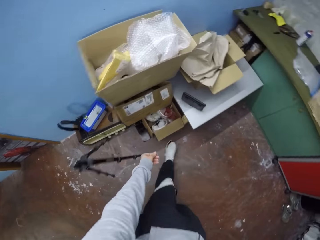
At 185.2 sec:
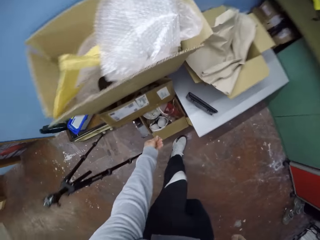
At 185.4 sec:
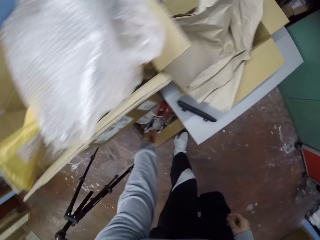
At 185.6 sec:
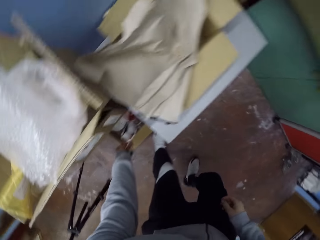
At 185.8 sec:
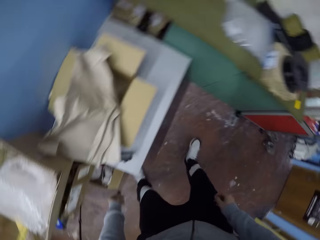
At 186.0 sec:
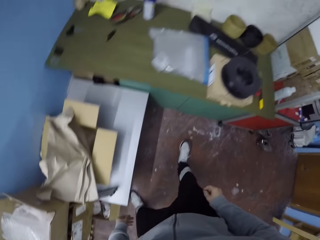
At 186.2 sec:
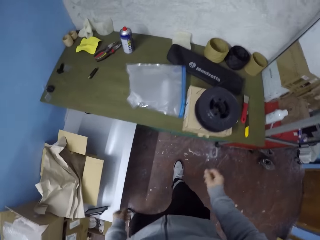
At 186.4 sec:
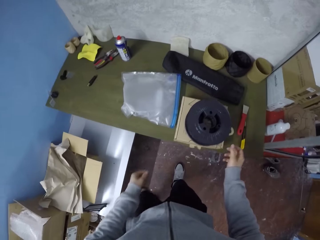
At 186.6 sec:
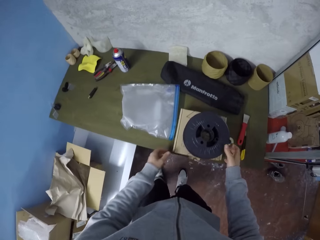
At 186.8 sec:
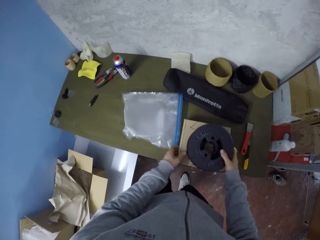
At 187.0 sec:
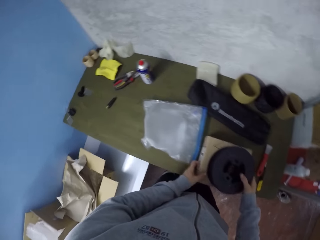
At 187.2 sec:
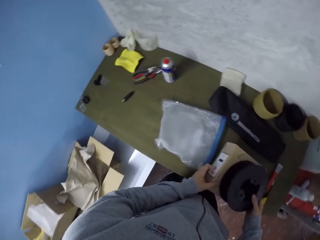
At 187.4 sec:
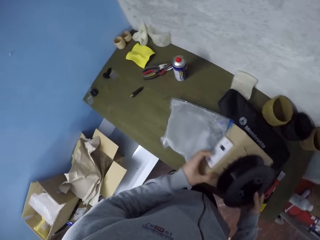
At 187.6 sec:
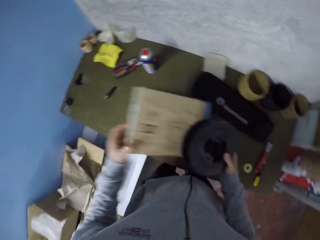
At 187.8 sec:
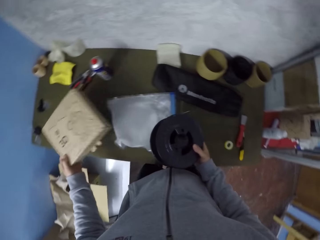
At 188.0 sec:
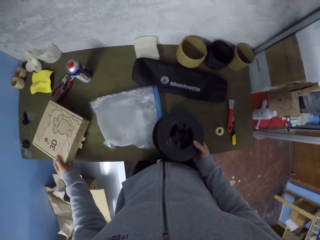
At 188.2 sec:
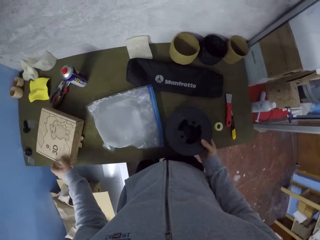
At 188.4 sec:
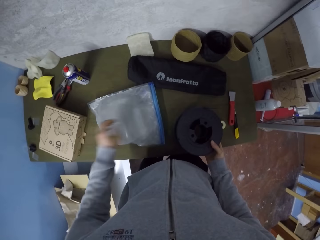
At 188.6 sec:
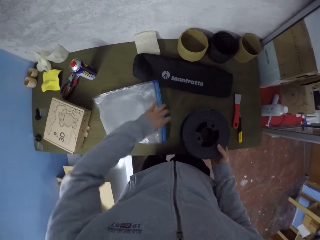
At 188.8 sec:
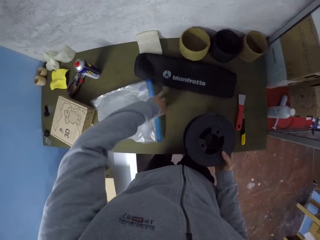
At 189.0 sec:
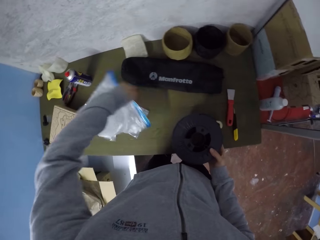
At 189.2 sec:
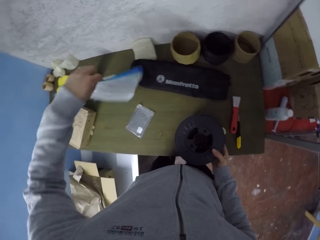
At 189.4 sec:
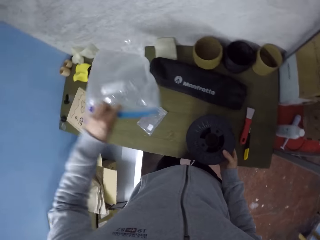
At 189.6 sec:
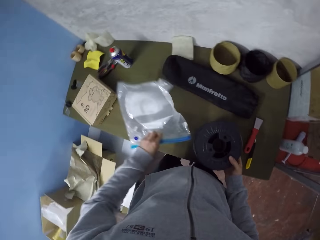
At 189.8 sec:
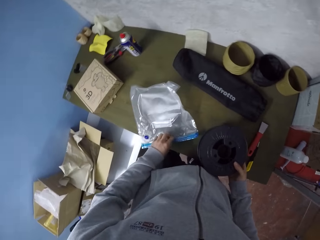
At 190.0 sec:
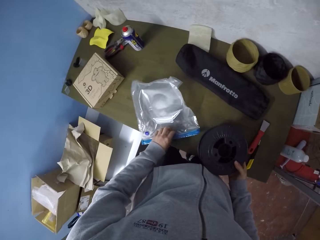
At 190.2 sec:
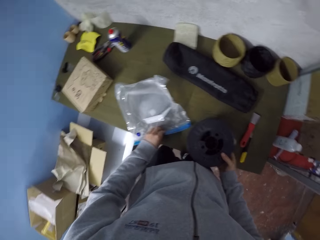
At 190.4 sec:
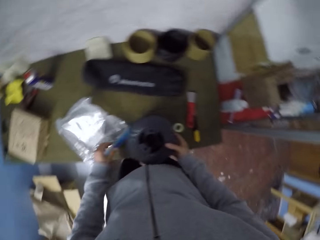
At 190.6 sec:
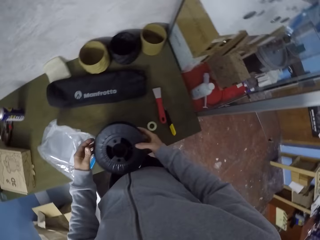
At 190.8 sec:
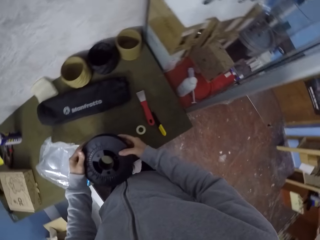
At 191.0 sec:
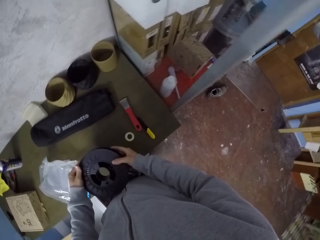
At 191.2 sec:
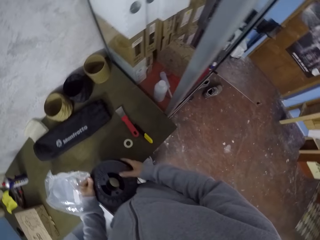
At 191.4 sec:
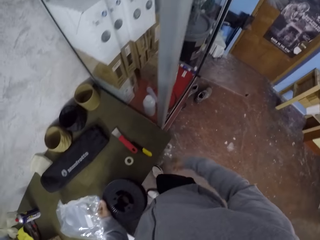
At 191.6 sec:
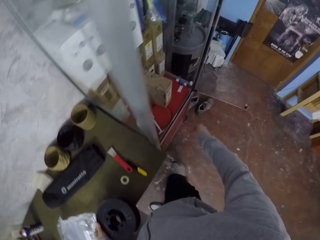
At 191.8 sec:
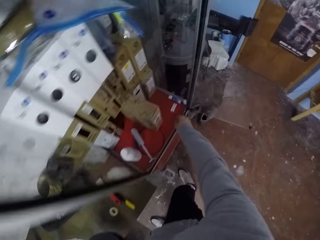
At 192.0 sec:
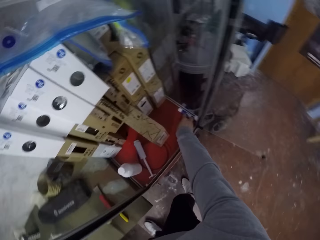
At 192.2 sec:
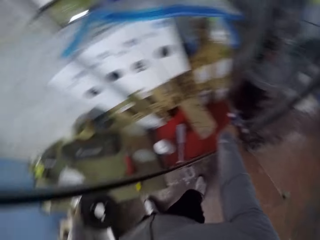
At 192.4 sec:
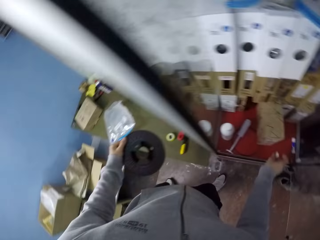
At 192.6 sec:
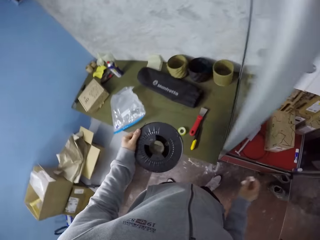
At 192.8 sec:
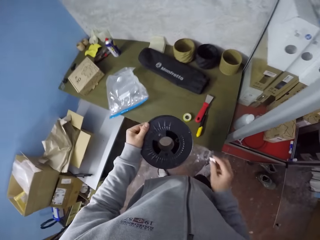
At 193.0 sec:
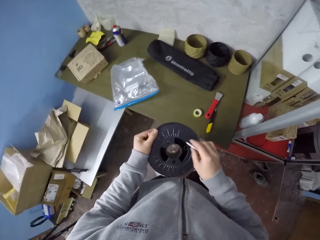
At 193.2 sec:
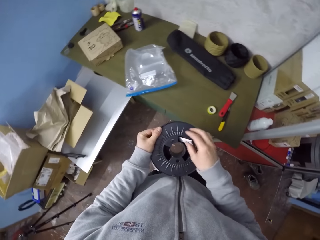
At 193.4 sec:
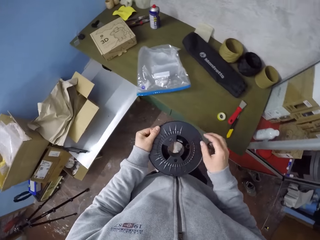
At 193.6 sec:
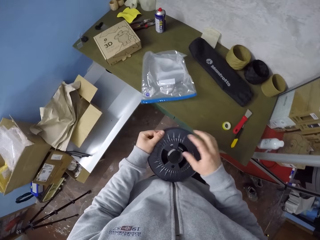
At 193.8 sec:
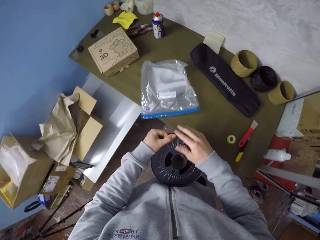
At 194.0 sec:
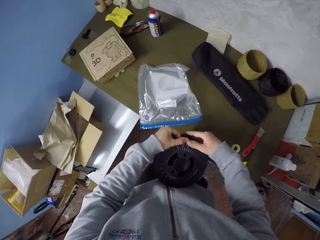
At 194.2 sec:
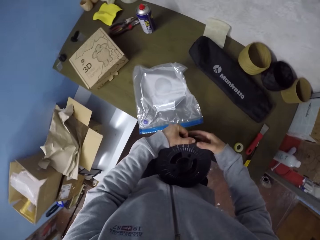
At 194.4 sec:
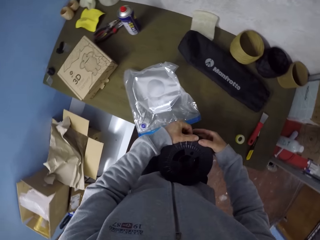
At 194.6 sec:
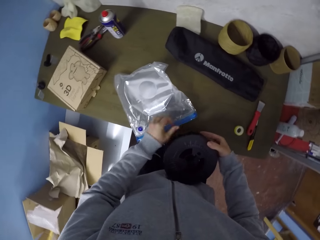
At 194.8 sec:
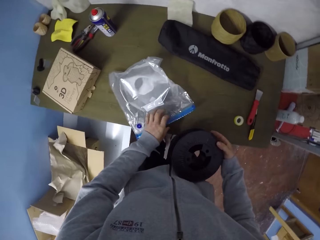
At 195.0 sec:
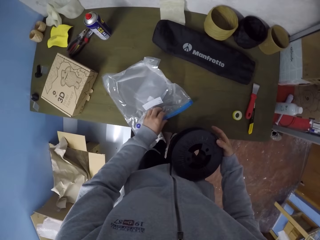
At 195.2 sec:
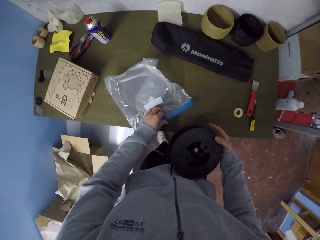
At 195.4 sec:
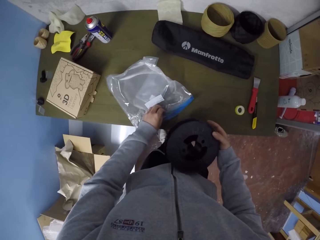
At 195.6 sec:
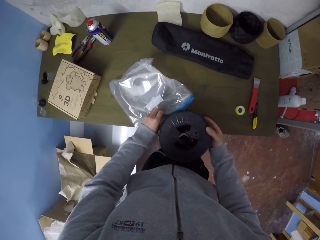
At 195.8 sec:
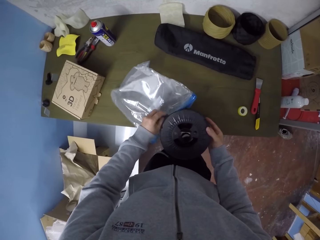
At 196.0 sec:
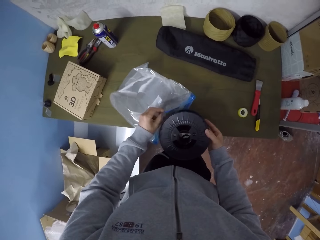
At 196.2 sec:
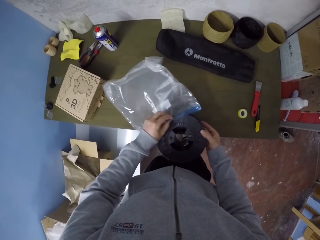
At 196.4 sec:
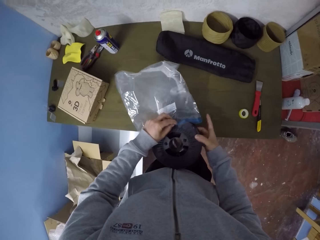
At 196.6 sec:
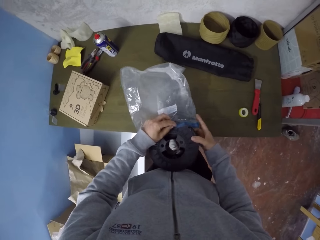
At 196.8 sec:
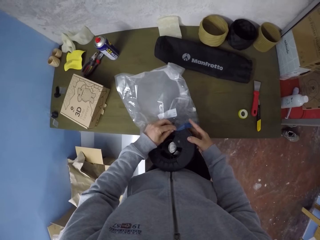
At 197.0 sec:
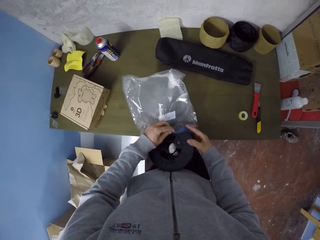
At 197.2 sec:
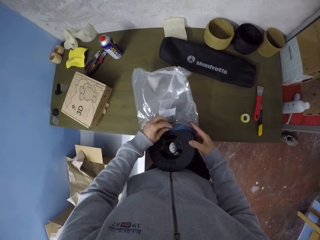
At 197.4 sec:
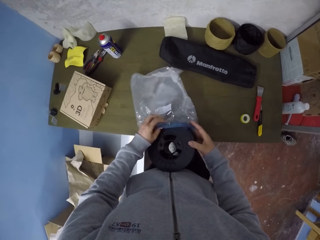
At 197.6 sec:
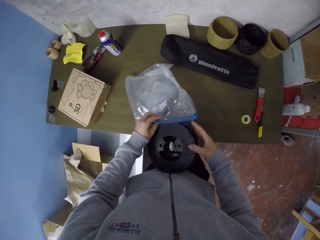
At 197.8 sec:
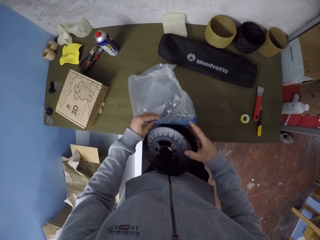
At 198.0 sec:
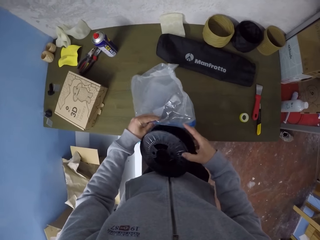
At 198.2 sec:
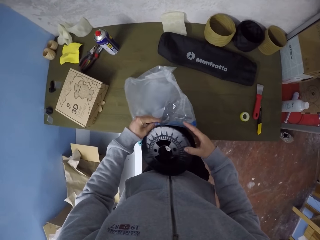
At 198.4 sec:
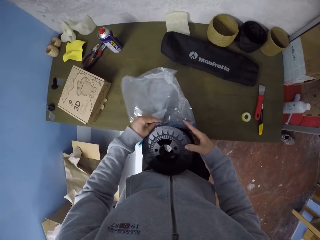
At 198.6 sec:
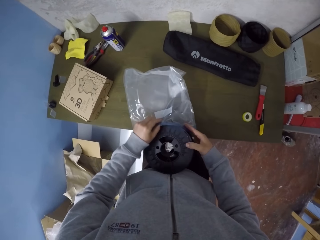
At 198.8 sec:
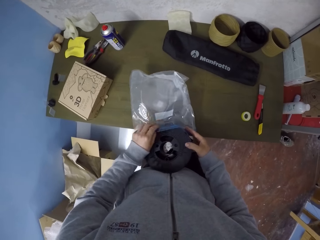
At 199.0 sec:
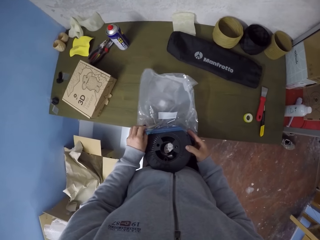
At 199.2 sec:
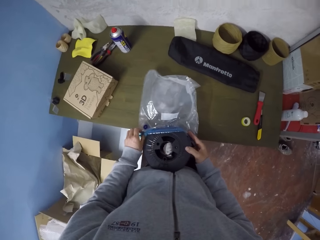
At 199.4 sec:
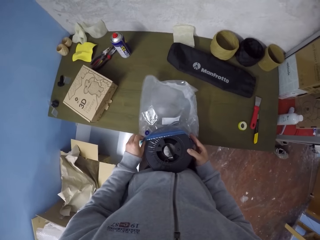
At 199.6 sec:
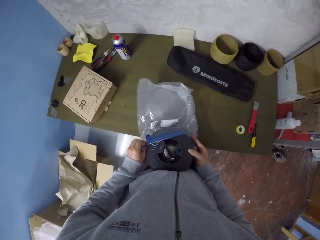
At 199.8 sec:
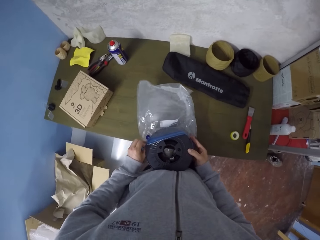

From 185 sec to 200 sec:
The camera wearer throws the wire in his left hand in the box with his left hand. He picks the lever or cable holder on the table with his right hand. He removes a carton box under the lever with his left hand. He picks a plastic bag or polythene bag on the table with his left hand. He drops the plastic bag on the table with his left hand. He puts the cable holder in the polythene bag. He holds the lever with his left hand. He picks a plastic from a shelf with his right hand. He drops the plastic in the lever with his right hand. He holds the lever with his right hand. He picks the plastic bag on the table with his left hand. He puts the lever in the plastic bag in his hands.

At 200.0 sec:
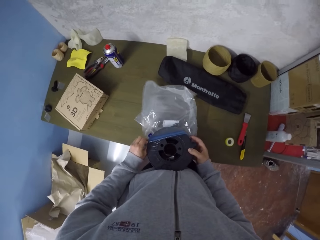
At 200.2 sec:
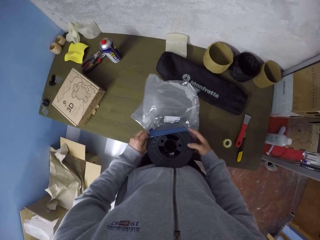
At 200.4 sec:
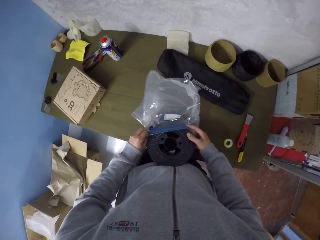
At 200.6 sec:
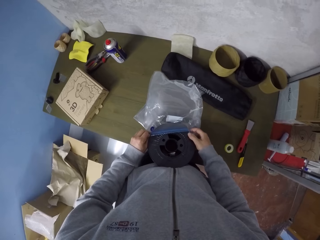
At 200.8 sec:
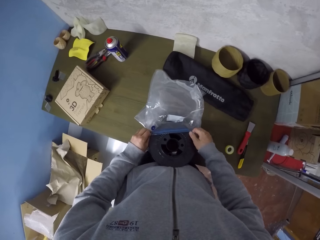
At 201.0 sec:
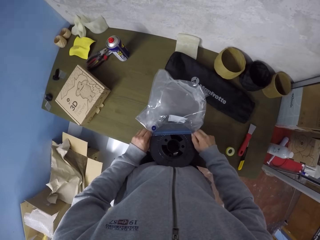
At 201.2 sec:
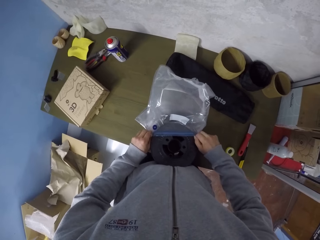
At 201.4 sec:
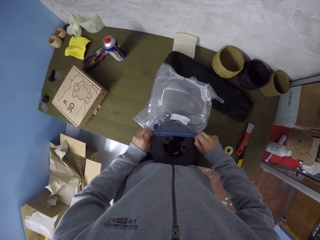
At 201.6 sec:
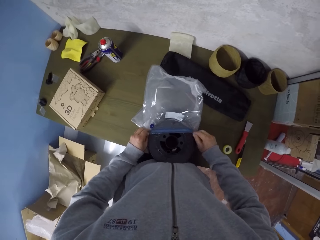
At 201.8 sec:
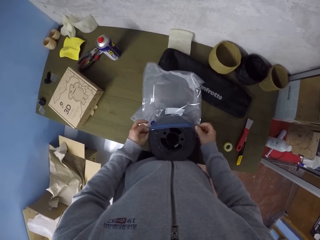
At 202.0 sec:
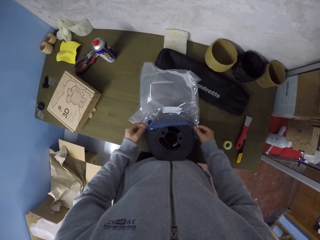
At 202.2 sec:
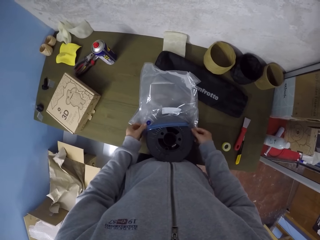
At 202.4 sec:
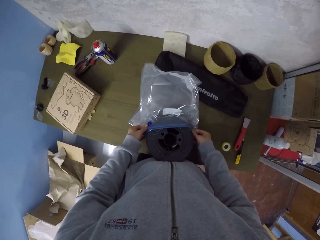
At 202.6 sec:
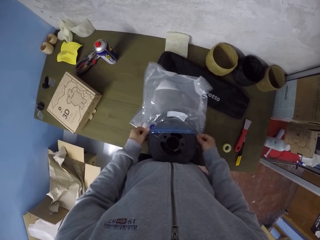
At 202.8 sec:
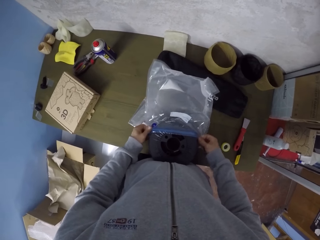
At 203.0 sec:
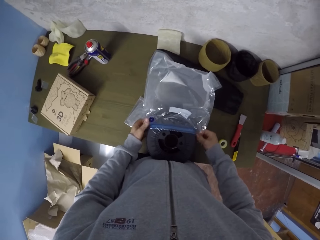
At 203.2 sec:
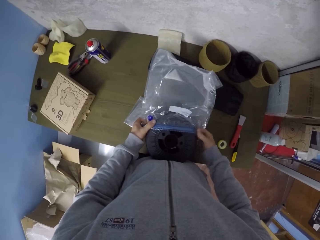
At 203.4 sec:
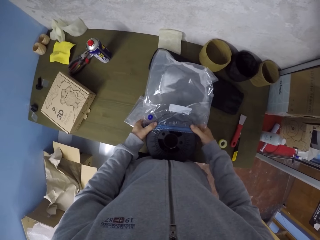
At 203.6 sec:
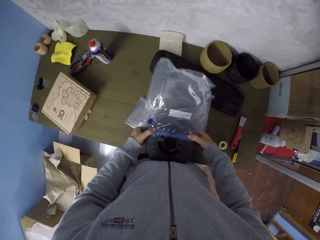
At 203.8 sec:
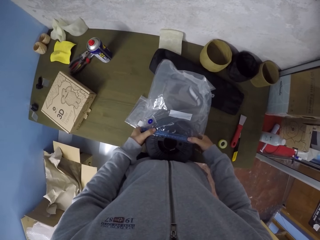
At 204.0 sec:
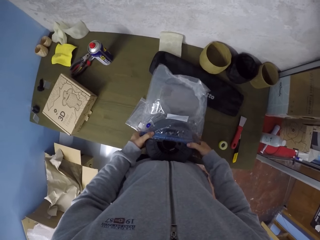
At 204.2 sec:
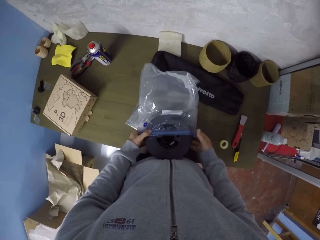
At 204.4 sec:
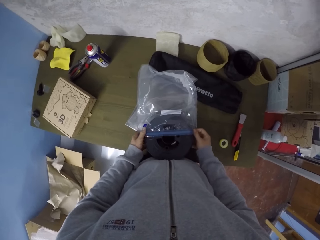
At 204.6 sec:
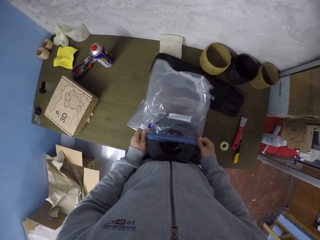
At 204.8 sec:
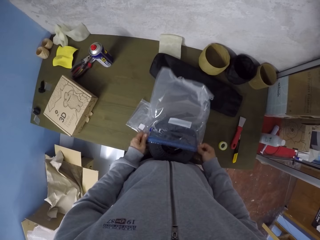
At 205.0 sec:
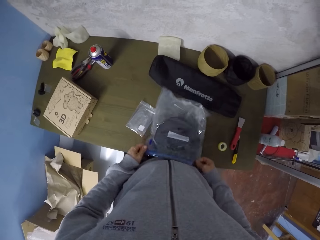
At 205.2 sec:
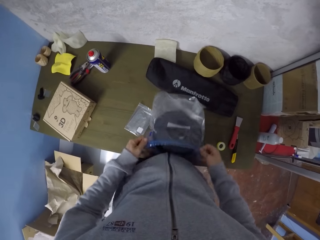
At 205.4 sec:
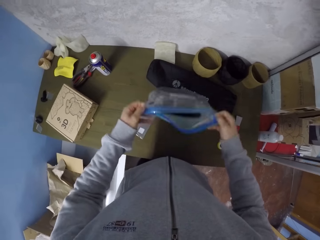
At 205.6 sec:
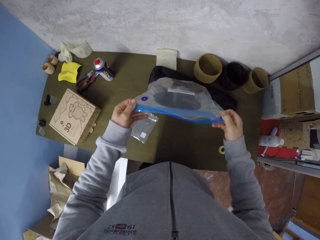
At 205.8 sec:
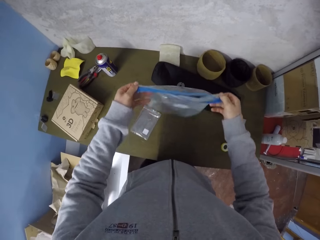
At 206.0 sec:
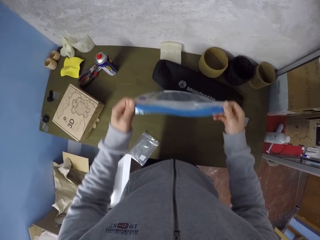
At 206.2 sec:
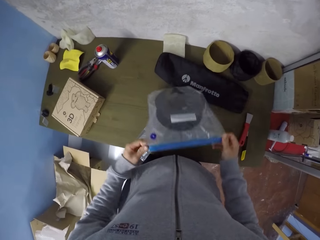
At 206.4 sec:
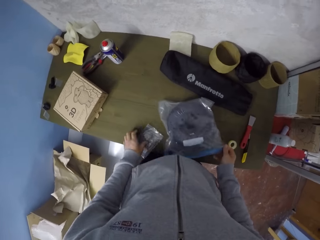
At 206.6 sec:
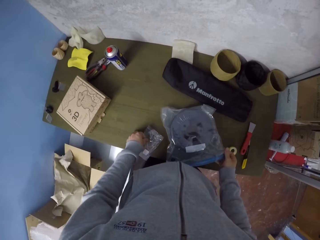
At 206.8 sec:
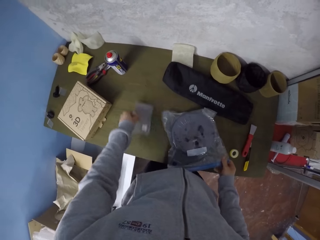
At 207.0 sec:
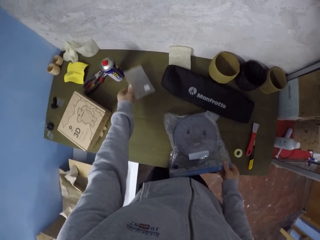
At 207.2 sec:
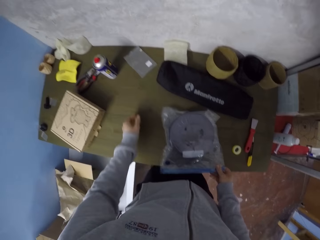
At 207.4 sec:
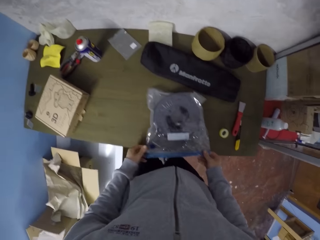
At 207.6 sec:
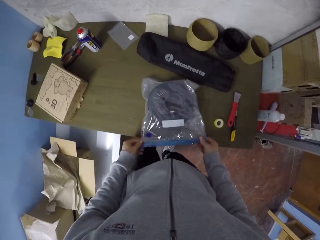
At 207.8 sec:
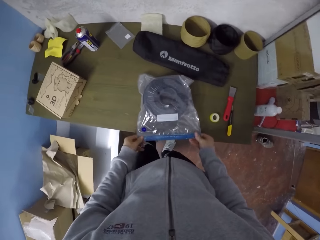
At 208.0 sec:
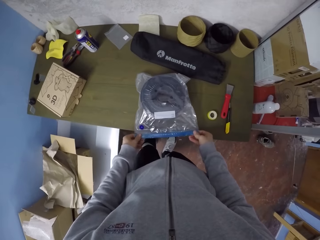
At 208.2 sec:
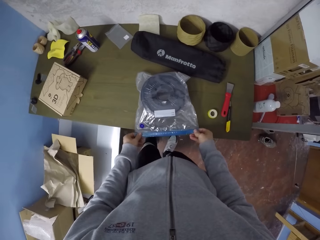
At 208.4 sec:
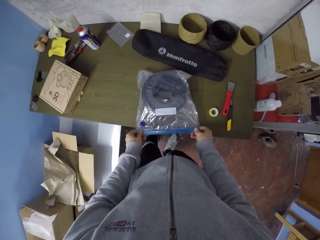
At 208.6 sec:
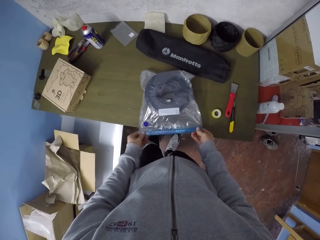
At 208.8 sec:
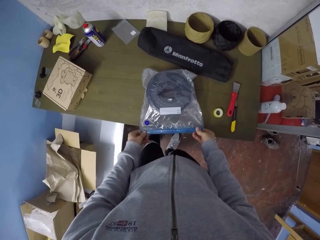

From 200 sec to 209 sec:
The camera wearer moves a plastic bag or paper on the table with his left hand.
